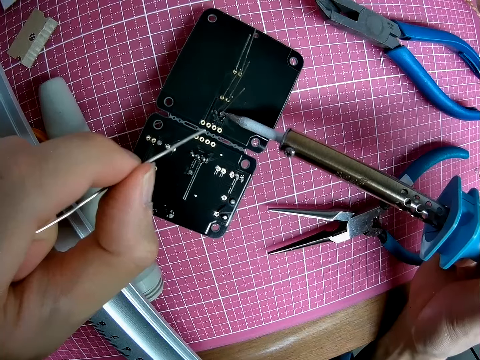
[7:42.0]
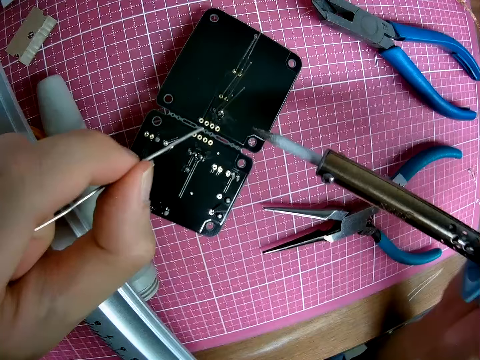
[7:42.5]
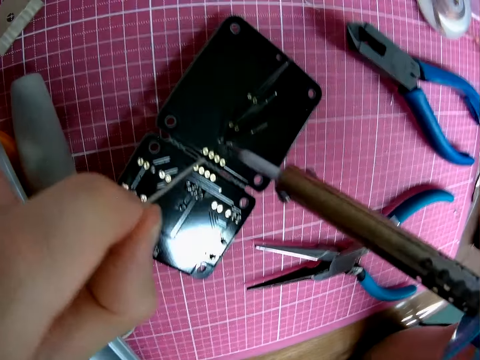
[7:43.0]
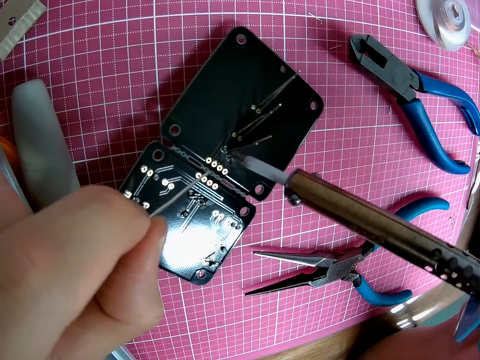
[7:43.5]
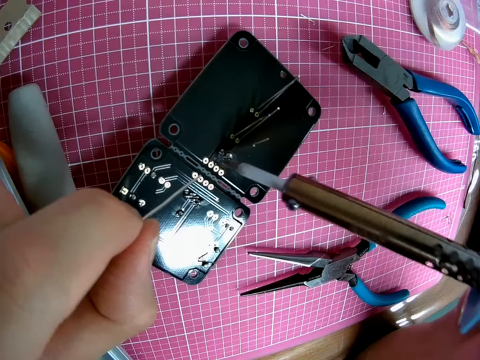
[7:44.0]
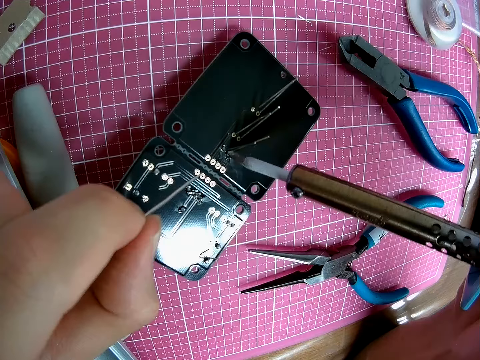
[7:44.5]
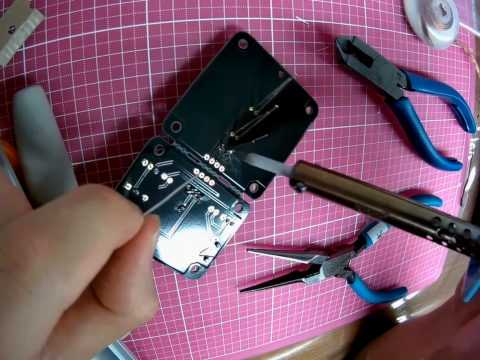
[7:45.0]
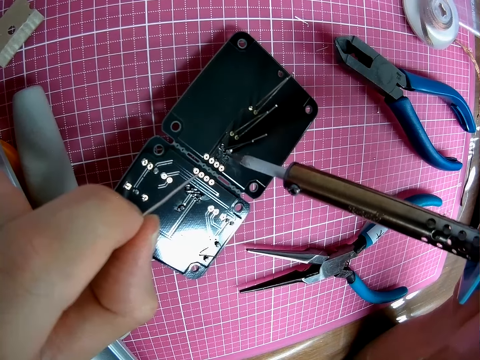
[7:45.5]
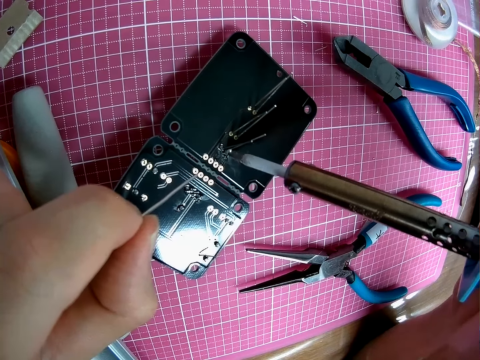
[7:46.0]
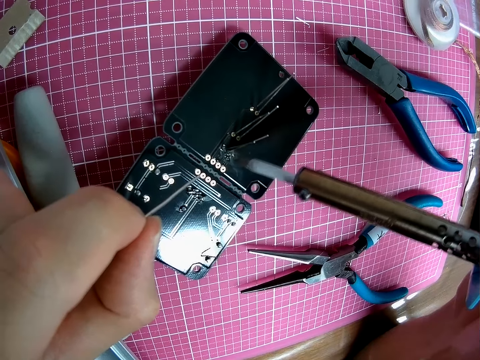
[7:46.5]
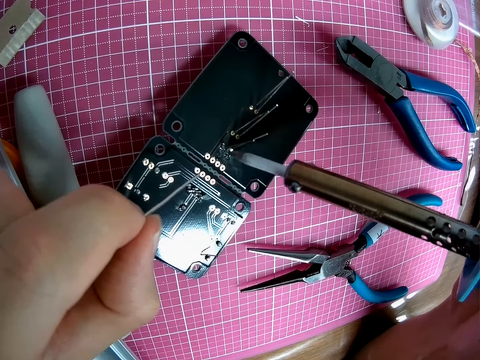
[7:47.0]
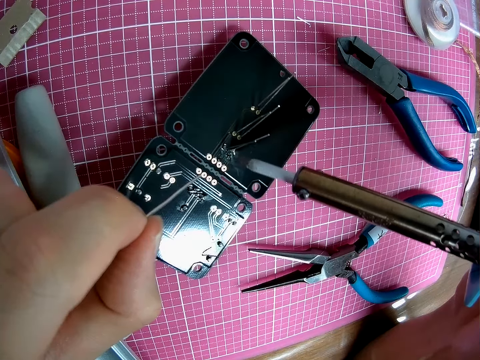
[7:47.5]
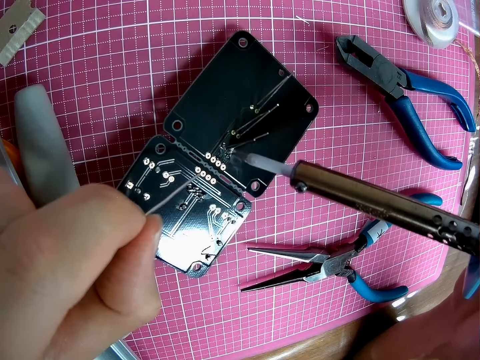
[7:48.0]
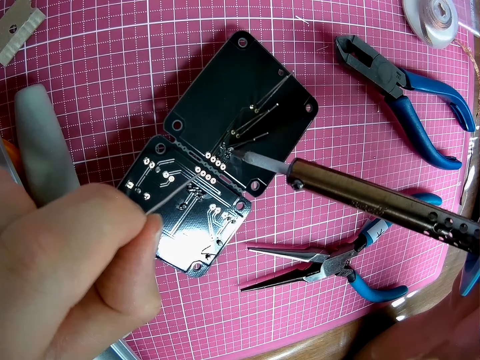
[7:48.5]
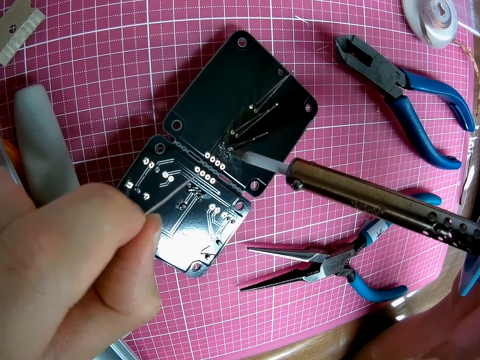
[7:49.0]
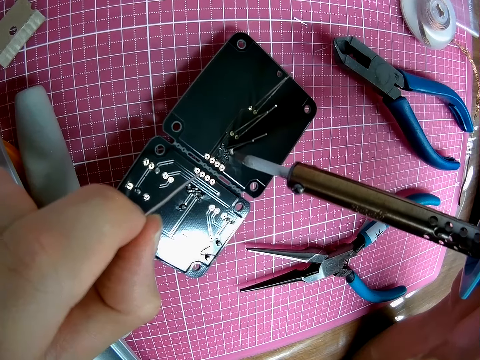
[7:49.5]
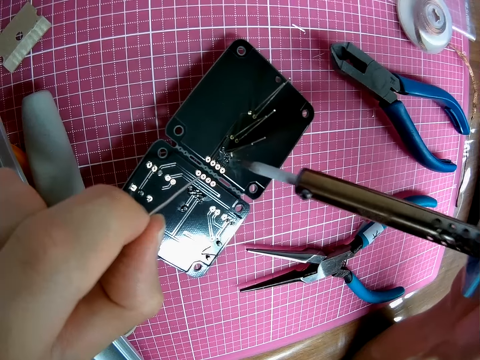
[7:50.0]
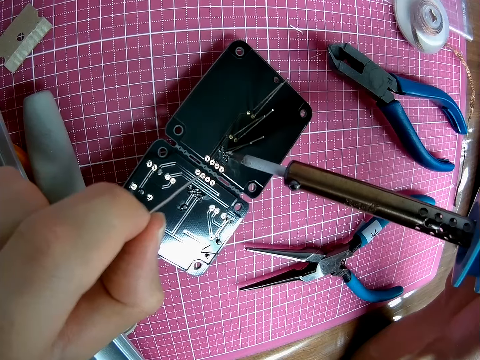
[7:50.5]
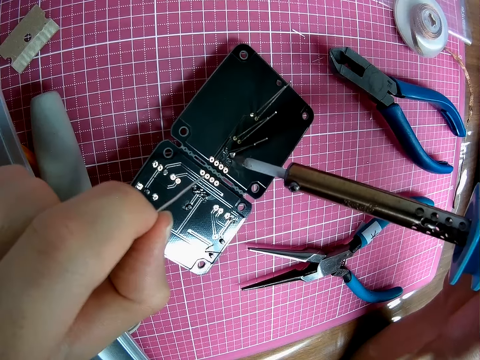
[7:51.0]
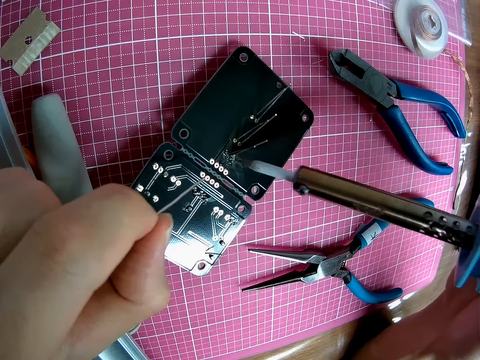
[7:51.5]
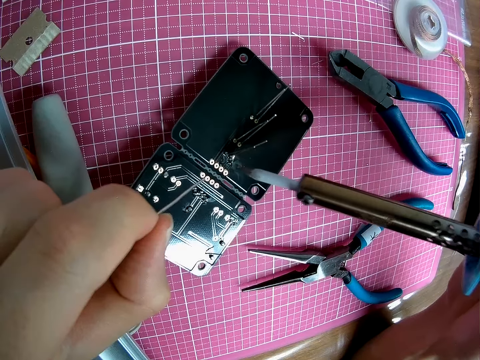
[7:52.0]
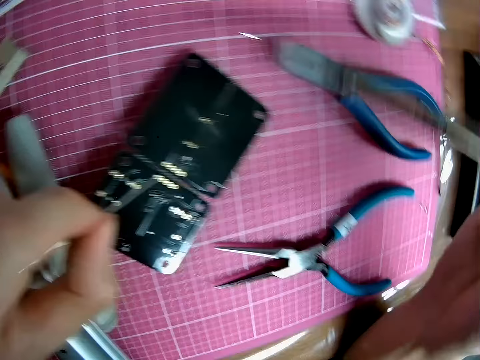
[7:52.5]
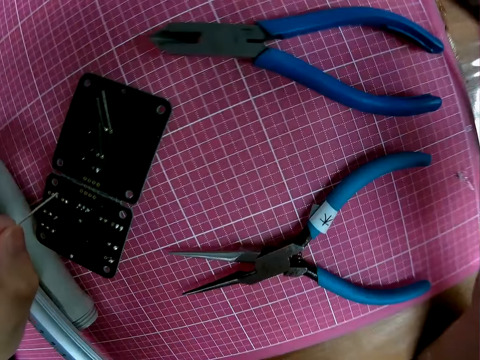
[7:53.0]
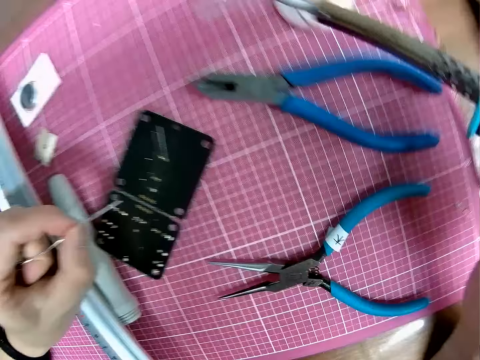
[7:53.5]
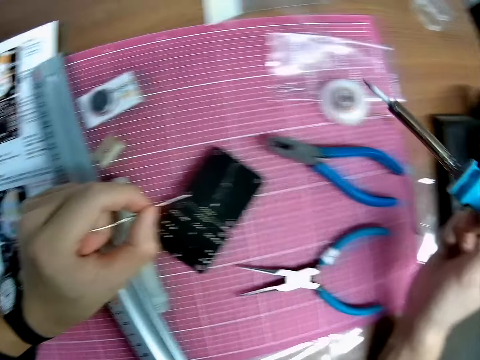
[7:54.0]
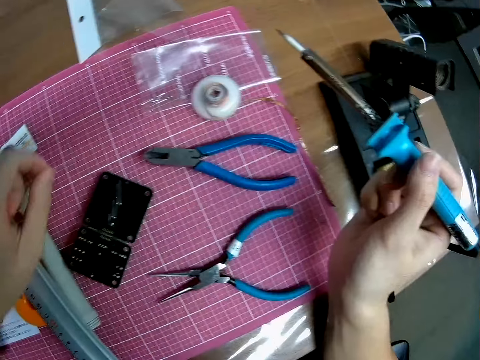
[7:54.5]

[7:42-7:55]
The camera wearer touches the solder braid with the soldering gun.

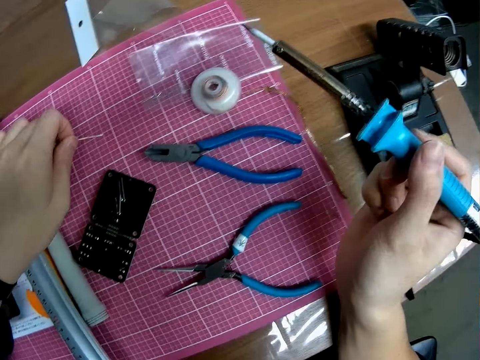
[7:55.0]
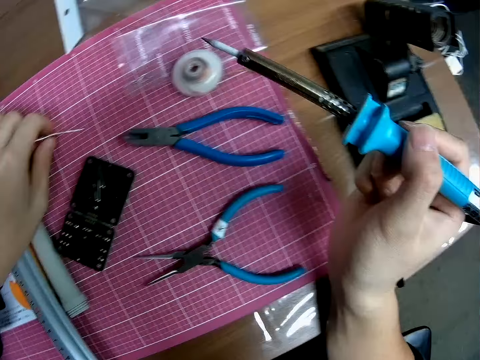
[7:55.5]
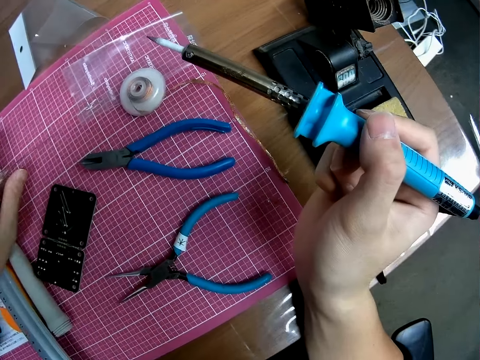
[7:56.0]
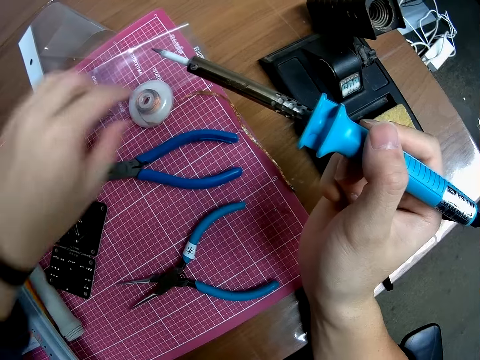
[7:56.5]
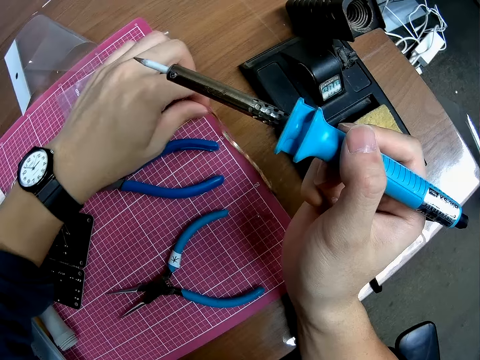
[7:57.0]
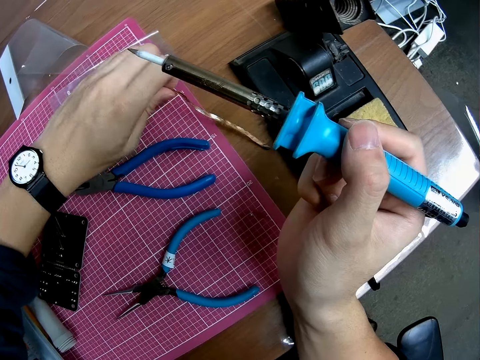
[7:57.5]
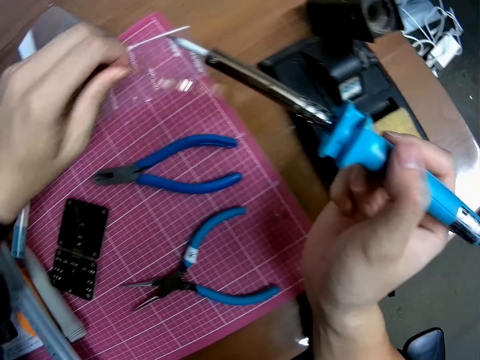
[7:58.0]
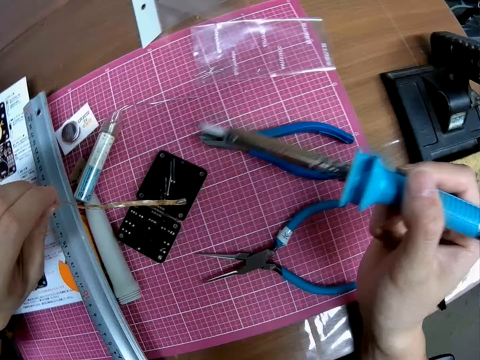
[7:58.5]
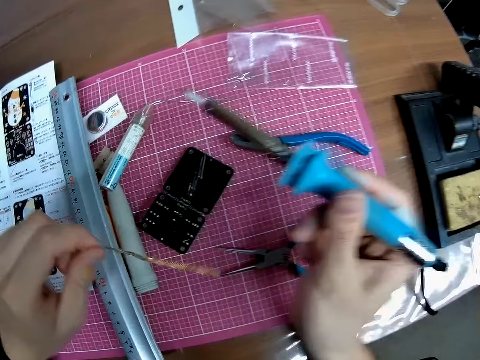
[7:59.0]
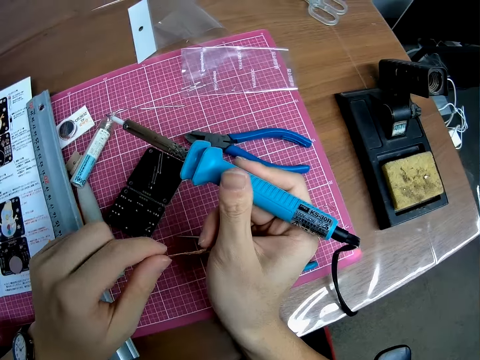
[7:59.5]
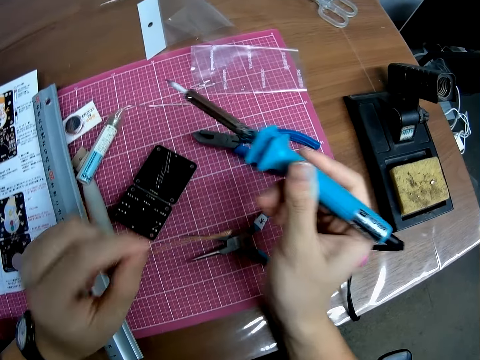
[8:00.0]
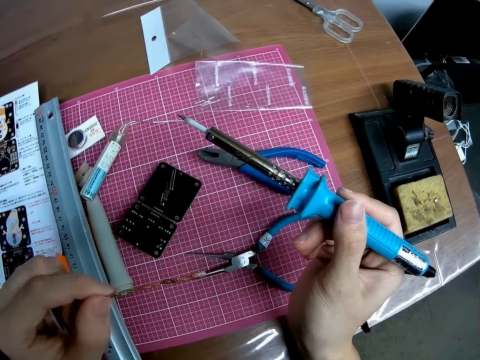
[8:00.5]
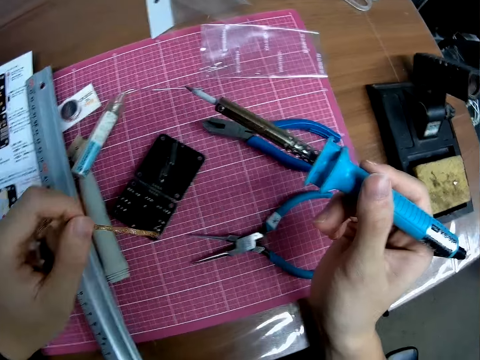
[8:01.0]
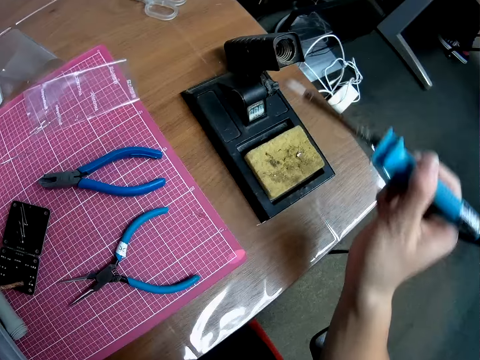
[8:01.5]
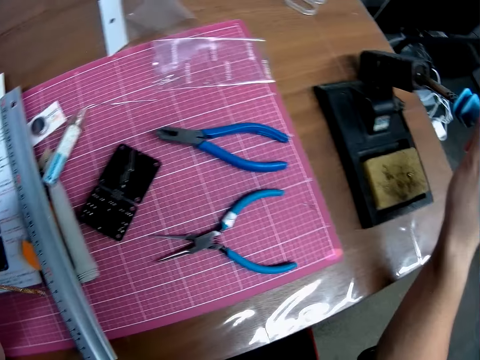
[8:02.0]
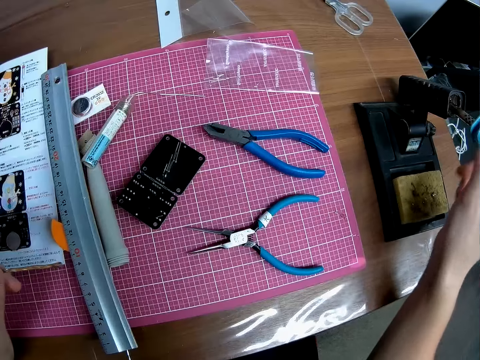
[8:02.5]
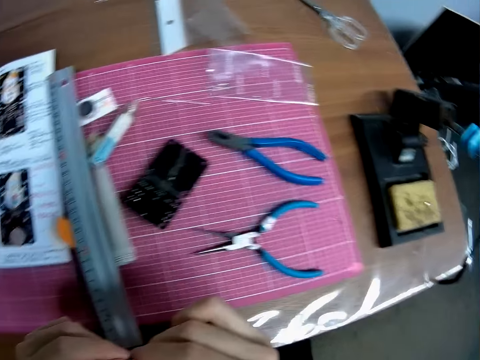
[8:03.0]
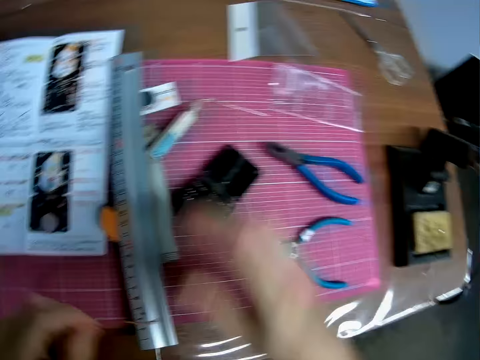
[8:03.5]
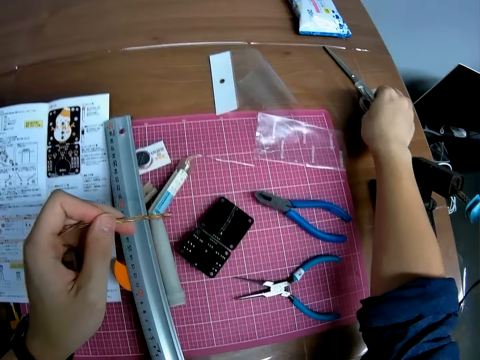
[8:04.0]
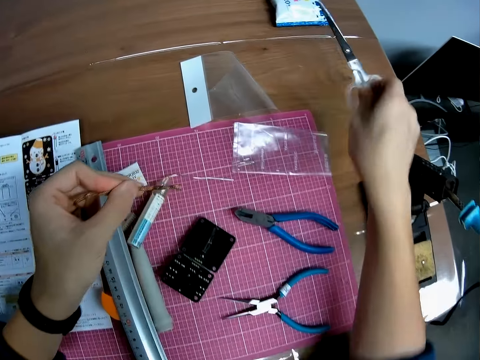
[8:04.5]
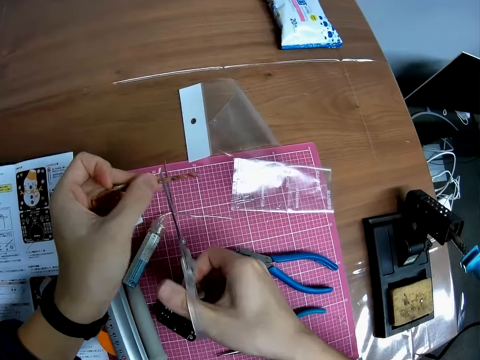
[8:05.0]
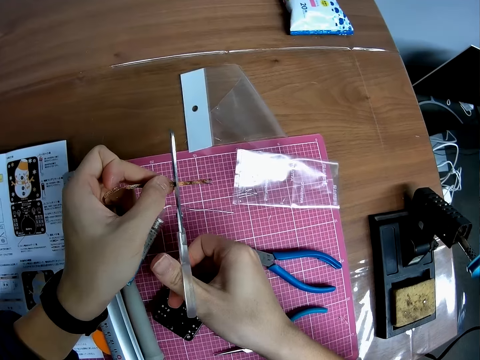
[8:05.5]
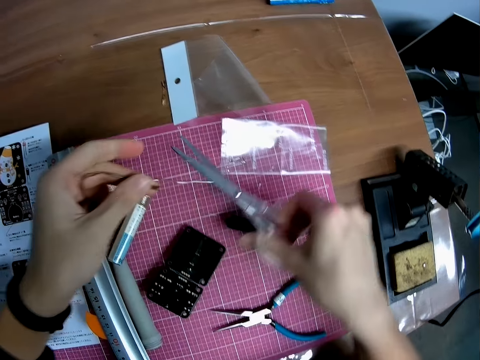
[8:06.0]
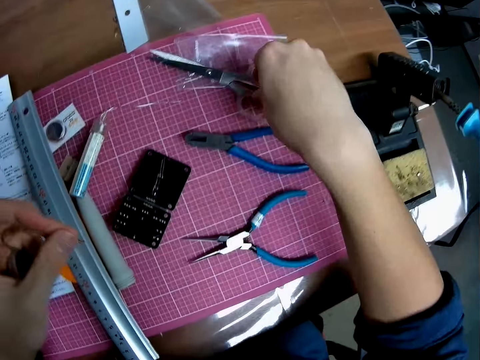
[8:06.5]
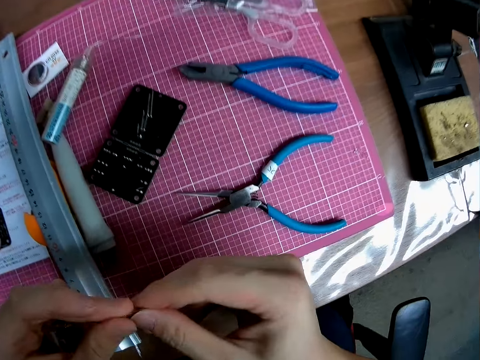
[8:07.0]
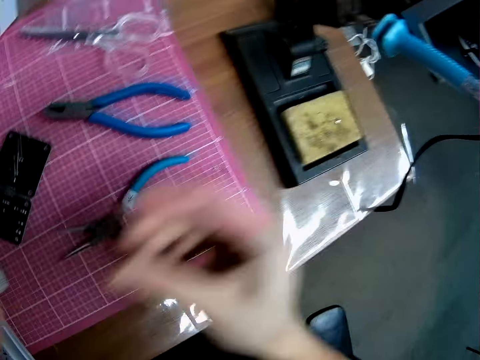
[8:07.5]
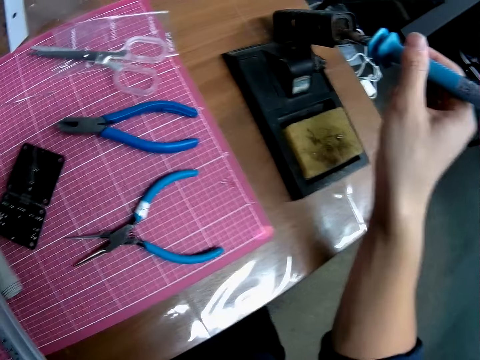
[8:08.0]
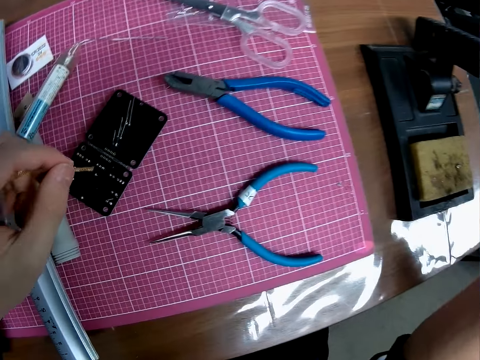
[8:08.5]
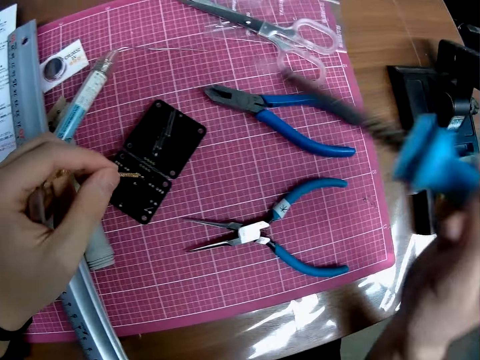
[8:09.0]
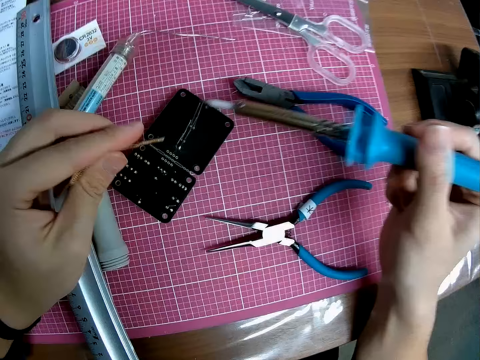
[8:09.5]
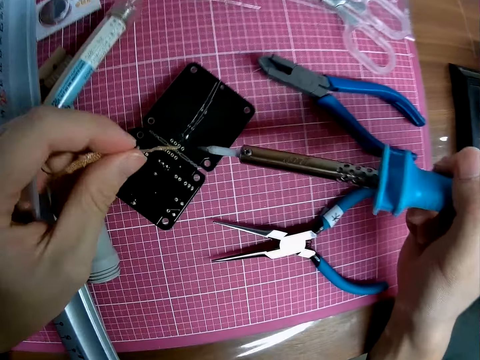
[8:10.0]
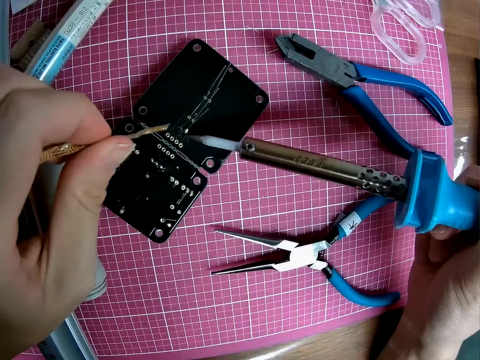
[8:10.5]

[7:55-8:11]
The camera wearer holds the soldering gun. They put the solder on the table. They pick up a copper foil. They hold the solder braid. They hold the solder braid with both hands. They hold the solder braid. They put the soldering gun on the soldering gun holder. They hold the solder braid with both hands. They pick up the pair of scissors. They use the scissors to cut the copper foil. They put down the pair of scissors on the table. They hold the solder braid with both hands. They hold the solder braid. They pick up the soldering iron. They hold the soldering gun.
